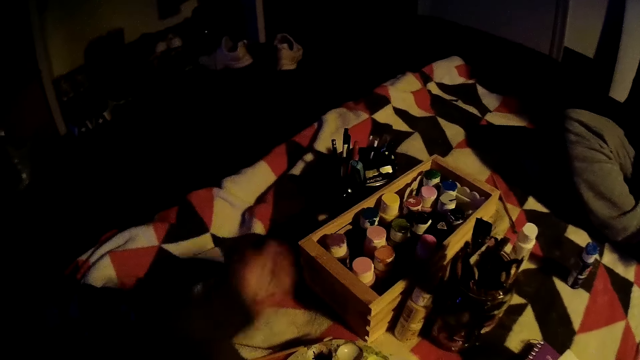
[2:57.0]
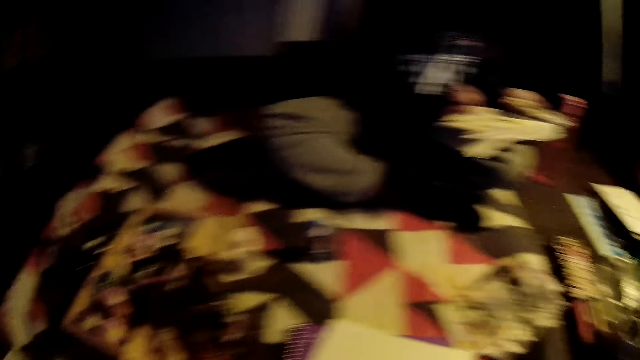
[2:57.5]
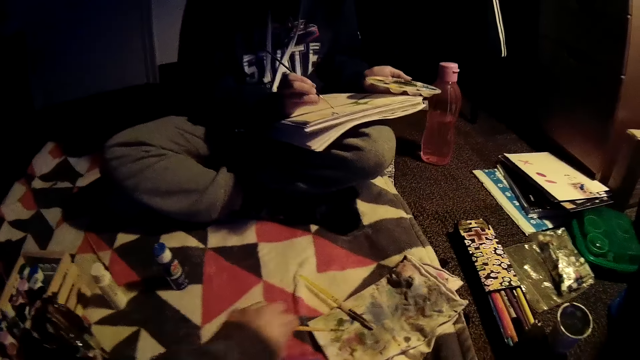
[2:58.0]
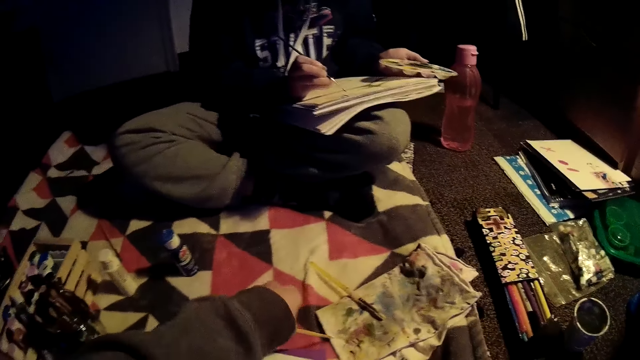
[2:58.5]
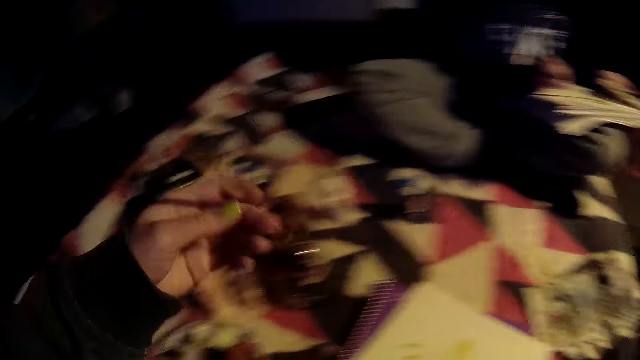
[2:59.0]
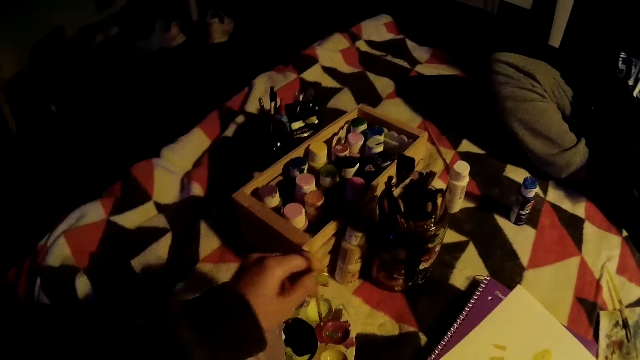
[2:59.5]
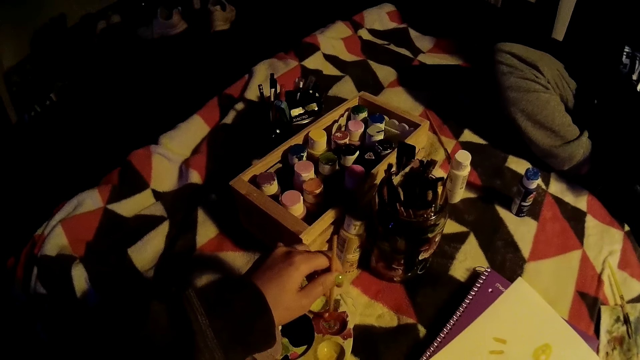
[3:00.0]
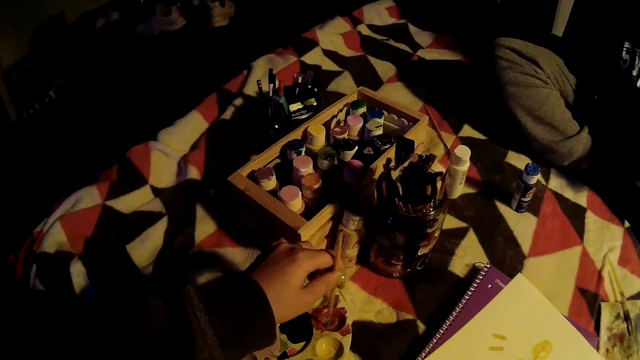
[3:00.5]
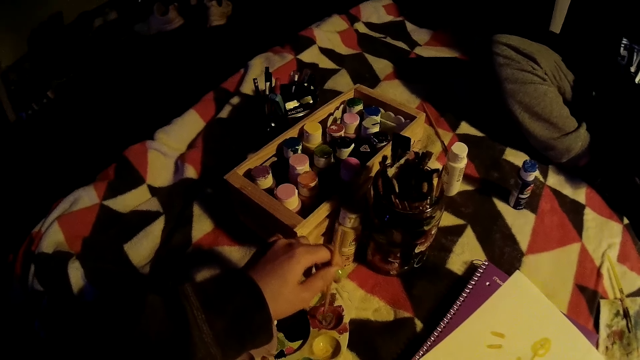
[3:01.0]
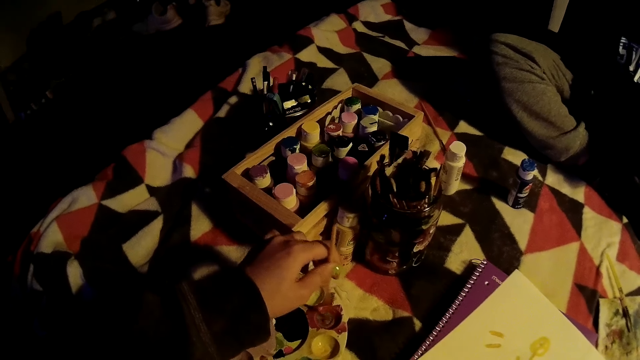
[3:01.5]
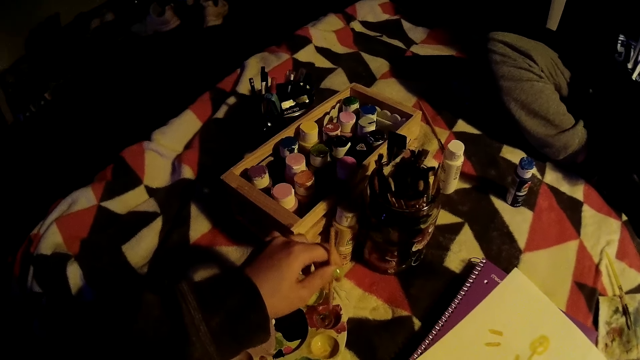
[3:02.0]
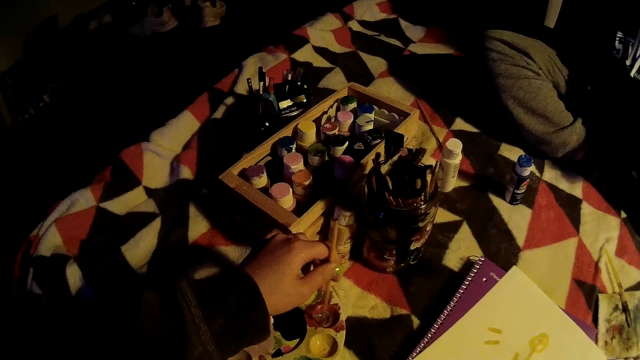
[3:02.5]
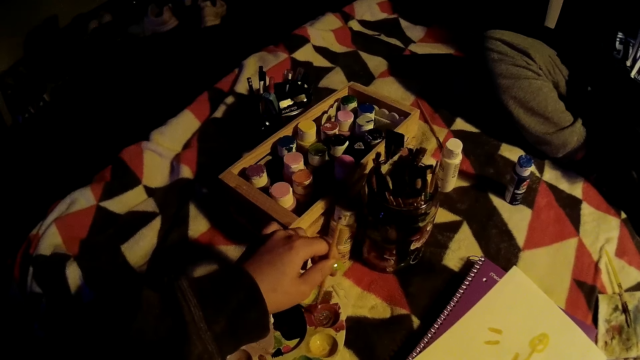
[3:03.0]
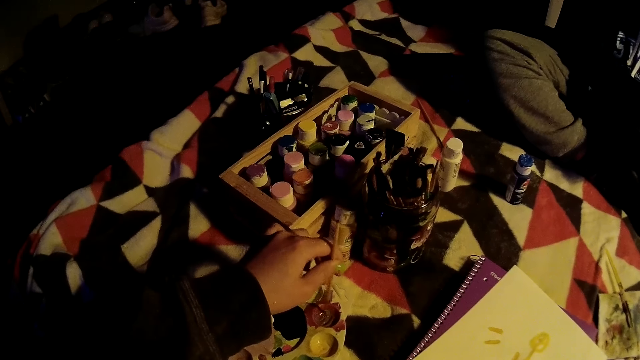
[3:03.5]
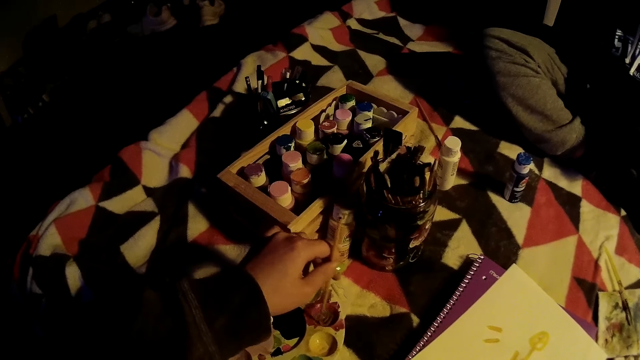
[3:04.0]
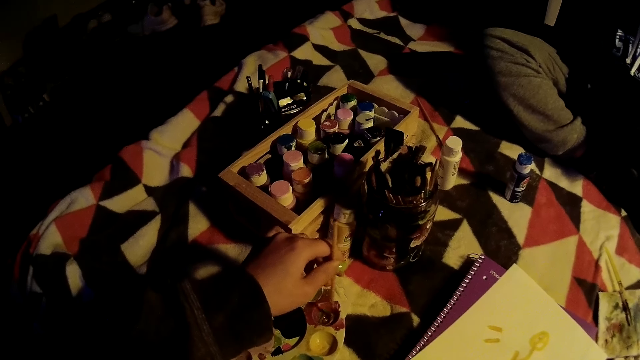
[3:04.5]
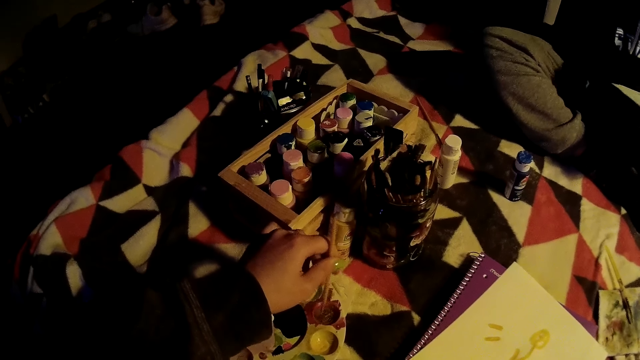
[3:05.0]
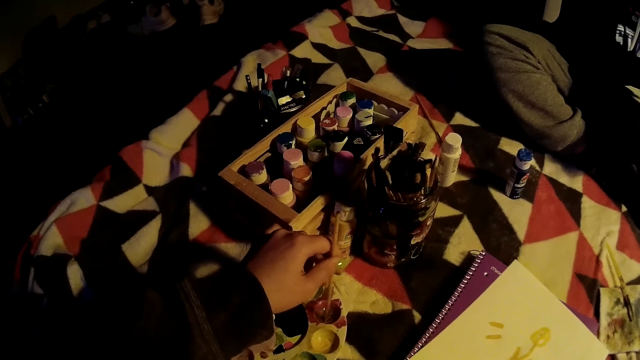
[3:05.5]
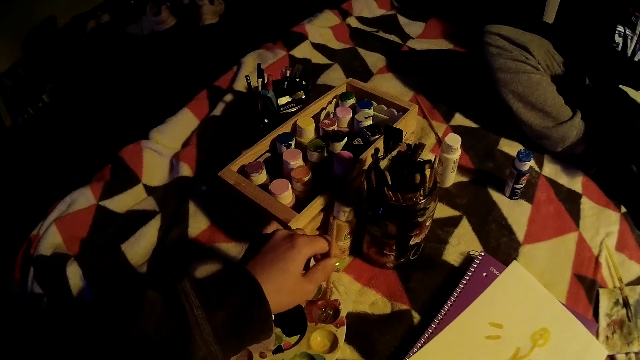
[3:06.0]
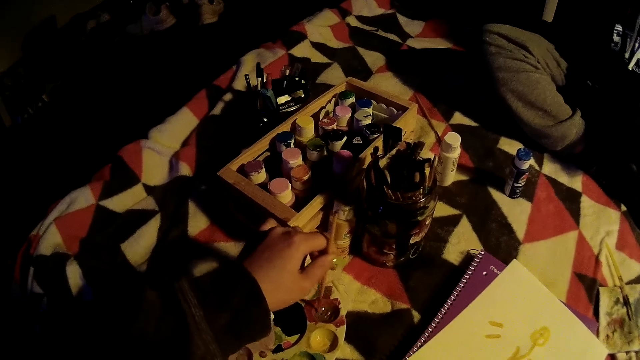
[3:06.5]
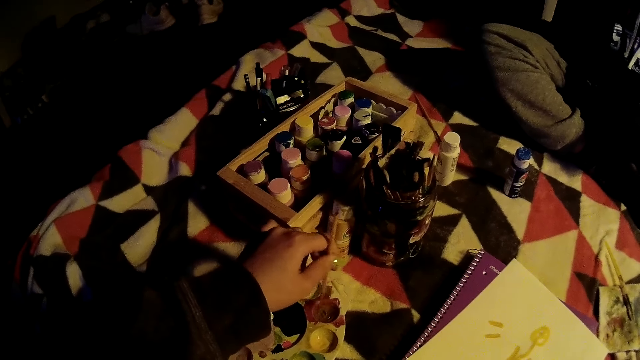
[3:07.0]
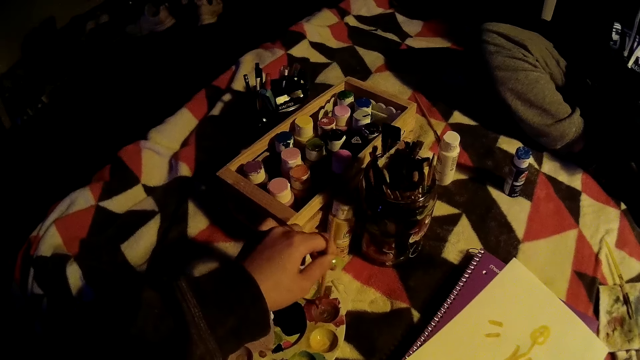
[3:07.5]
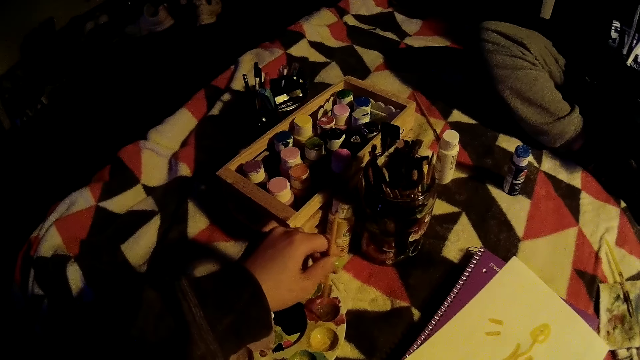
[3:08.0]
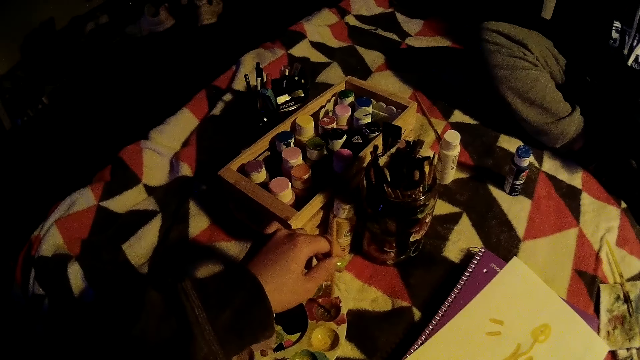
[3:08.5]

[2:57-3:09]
The camera wearer drops the paint. She picks up a paint brush from the fabric with her left hand. She cleans the paint brush on a rag with her left hand. She collects paint from the paint palette with the paintbrush in her left hand. She stirs the paint.

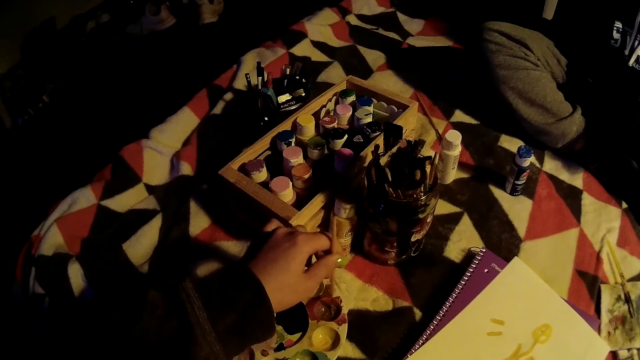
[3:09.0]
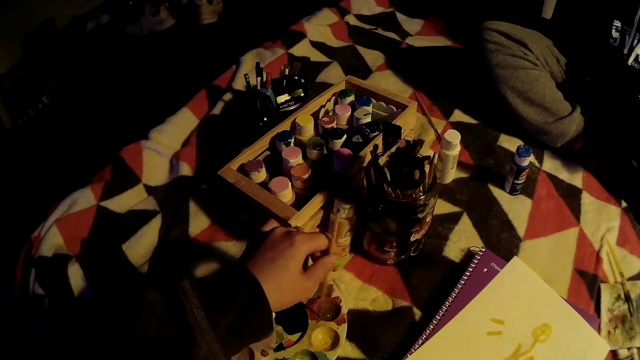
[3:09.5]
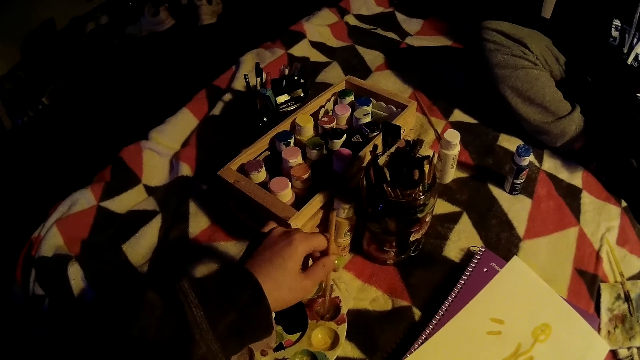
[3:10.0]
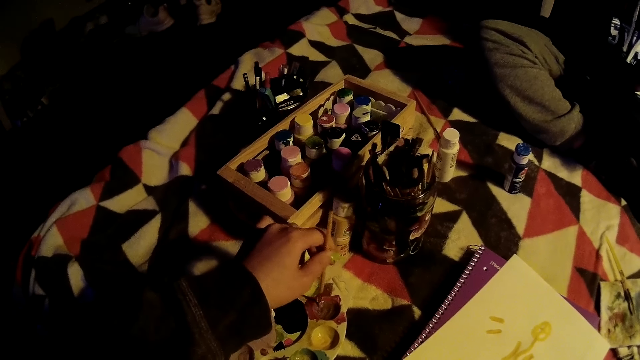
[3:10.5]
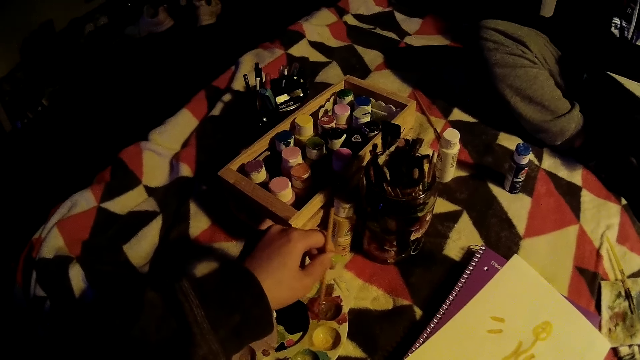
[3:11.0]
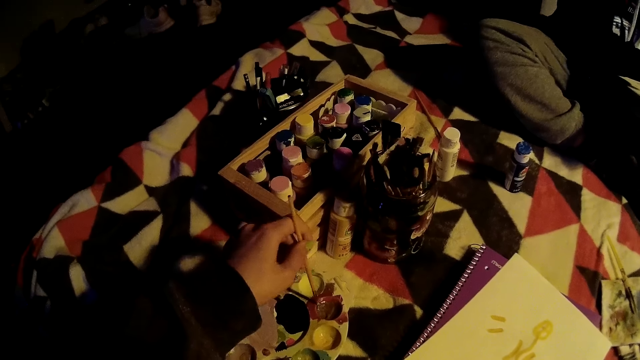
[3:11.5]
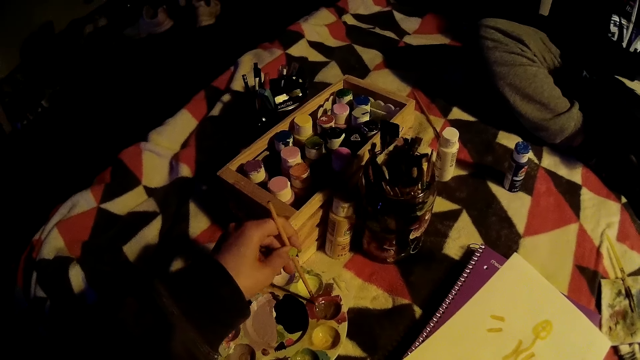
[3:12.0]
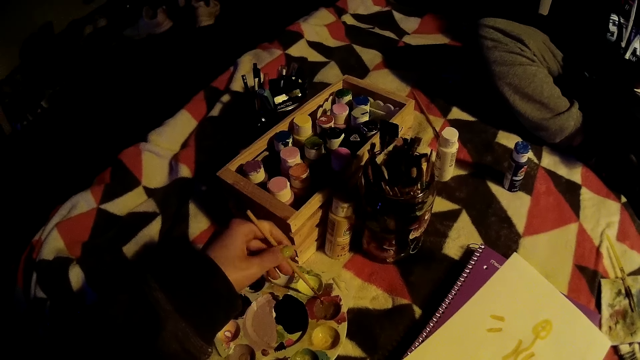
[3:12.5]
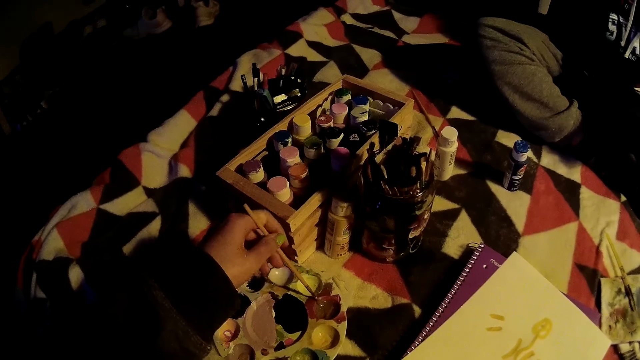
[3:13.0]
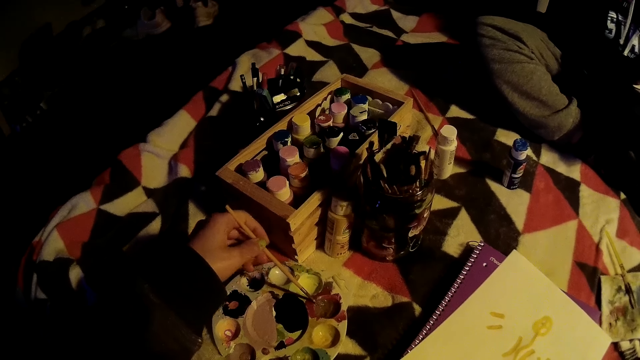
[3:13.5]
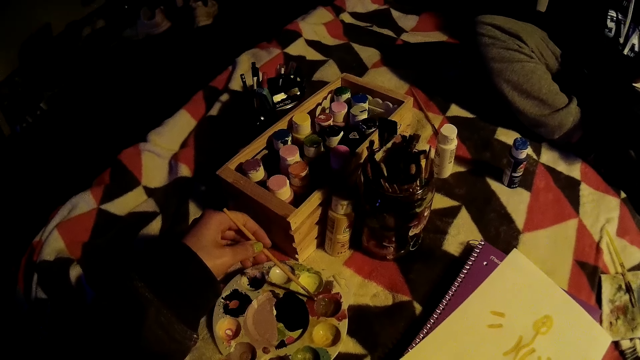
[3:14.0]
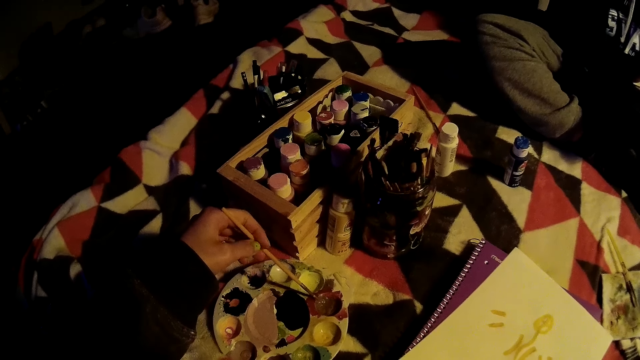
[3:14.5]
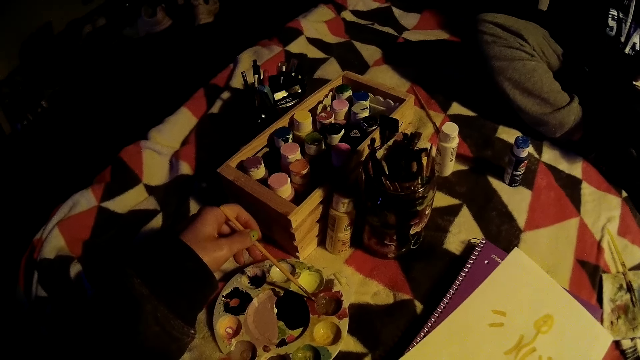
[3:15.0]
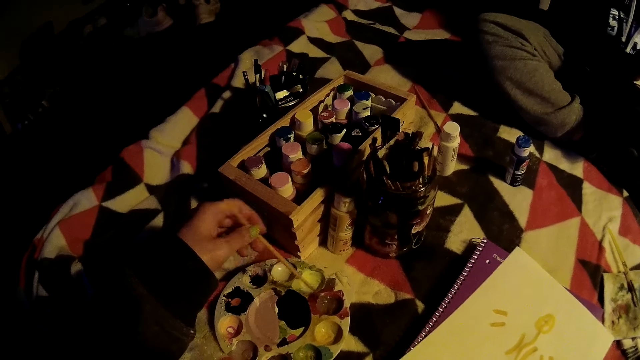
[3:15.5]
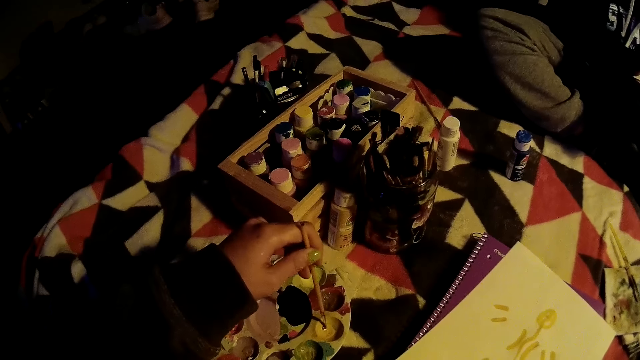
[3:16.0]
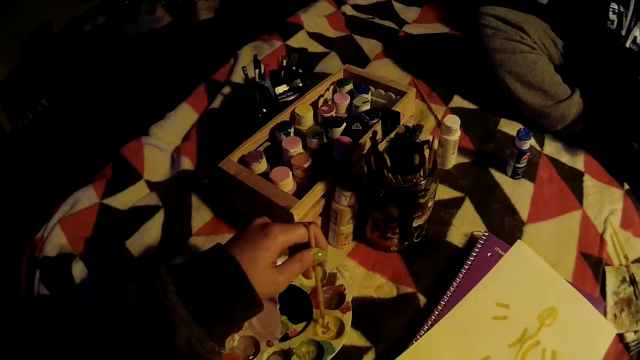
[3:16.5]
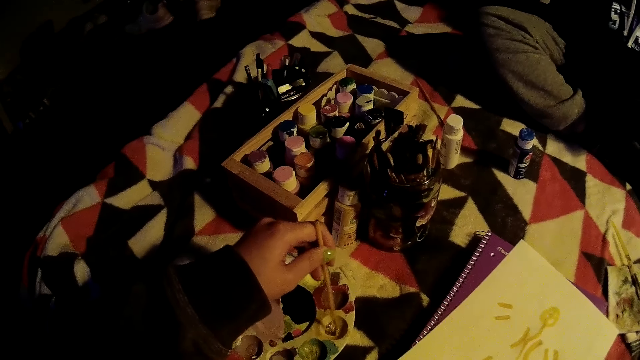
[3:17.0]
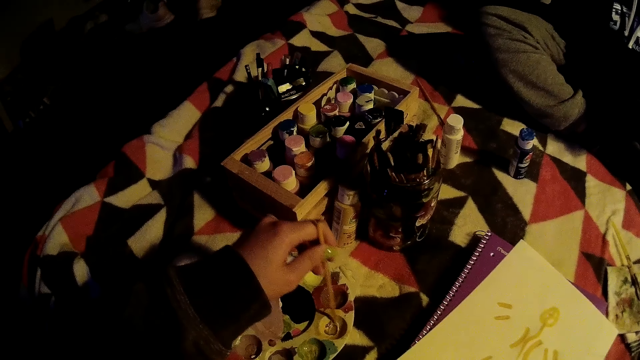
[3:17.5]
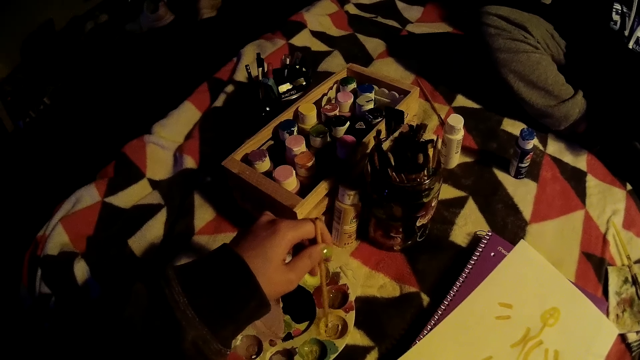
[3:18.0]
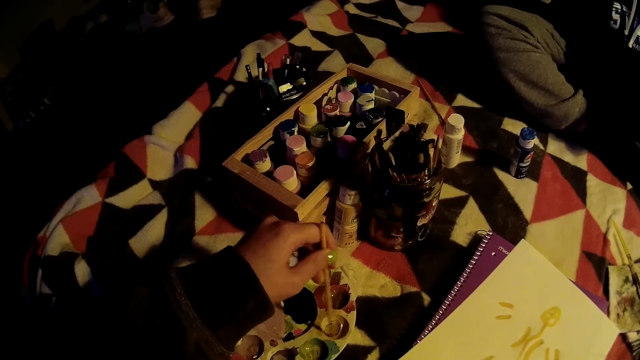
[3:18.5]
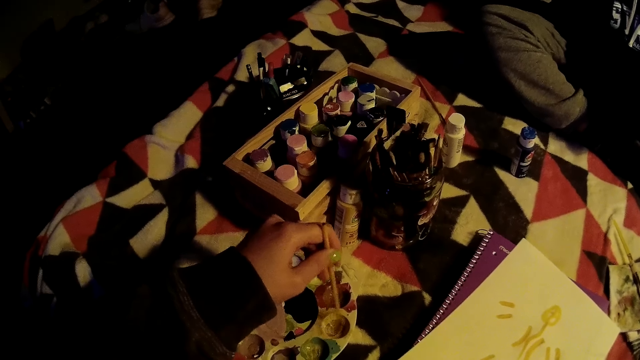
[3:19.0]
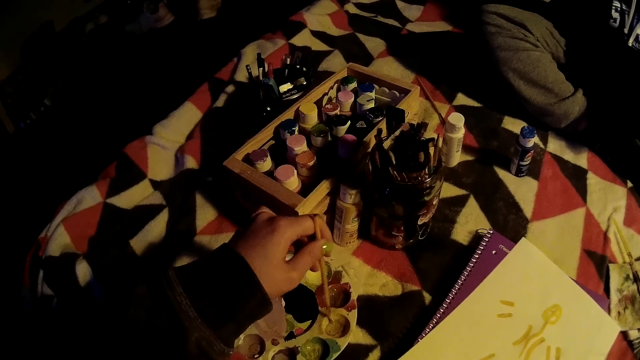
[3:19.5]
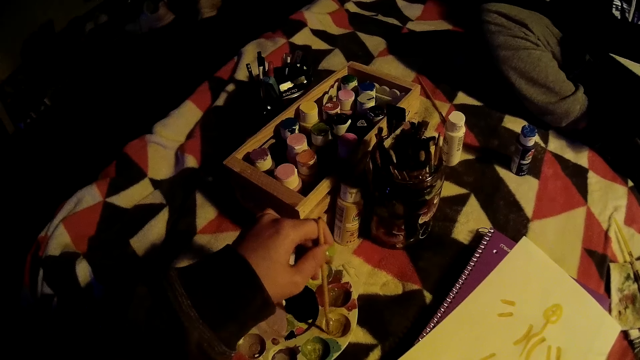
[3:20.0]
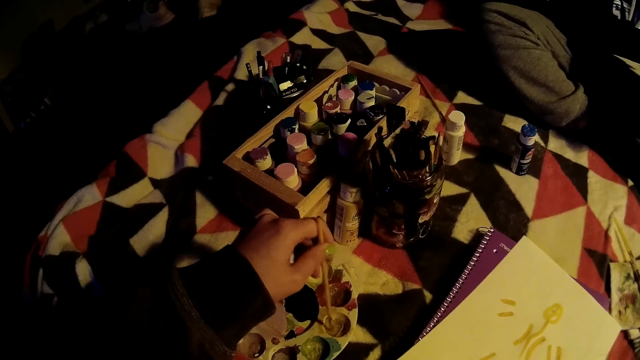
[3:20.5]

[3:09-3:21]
The camera wearer holds the brush. They stir the paint.
